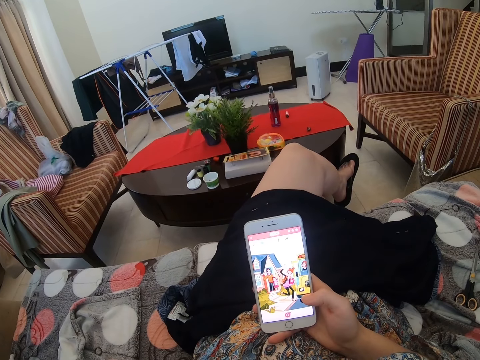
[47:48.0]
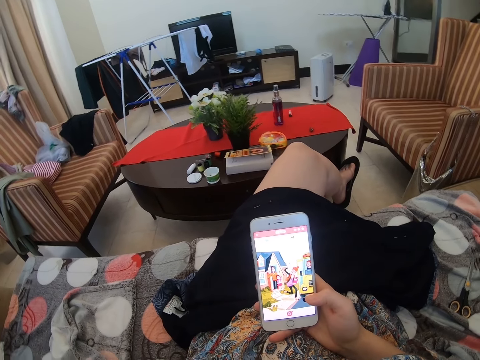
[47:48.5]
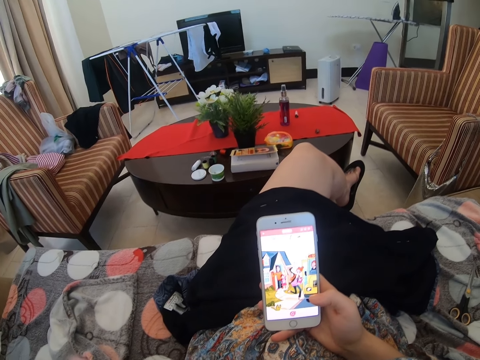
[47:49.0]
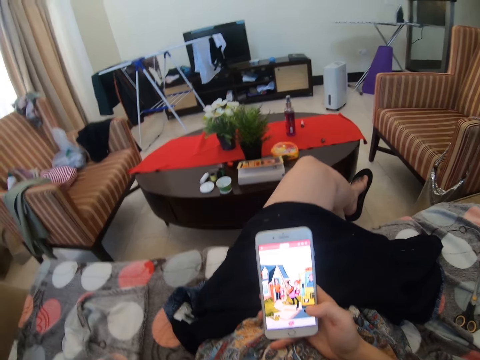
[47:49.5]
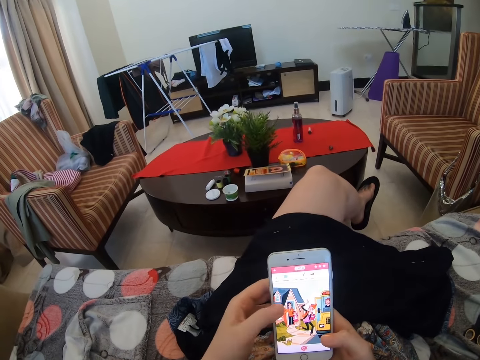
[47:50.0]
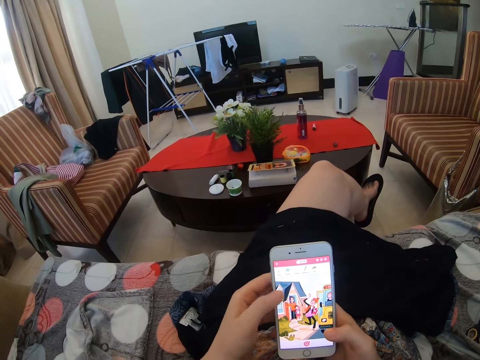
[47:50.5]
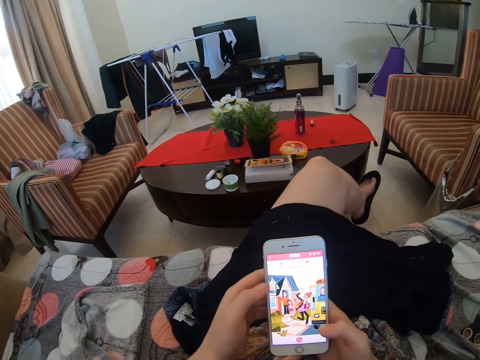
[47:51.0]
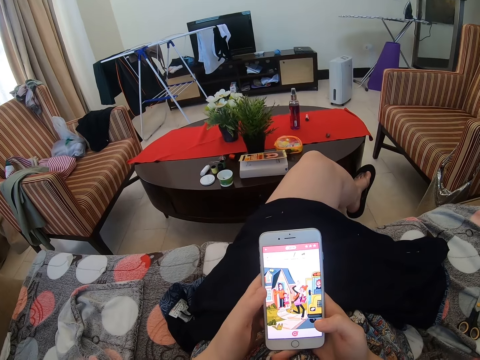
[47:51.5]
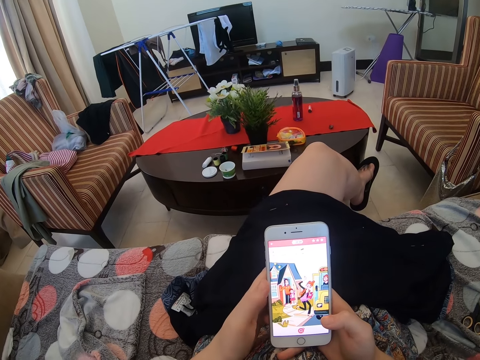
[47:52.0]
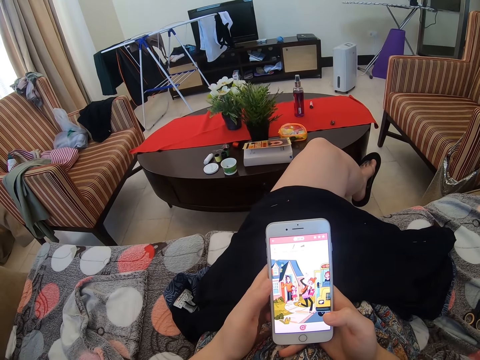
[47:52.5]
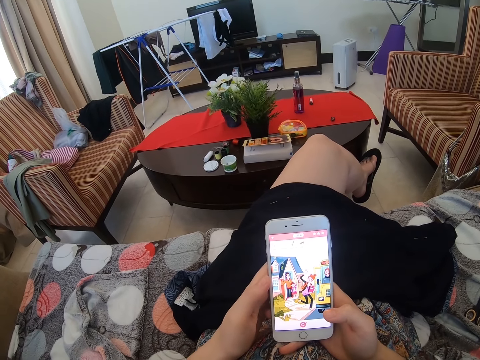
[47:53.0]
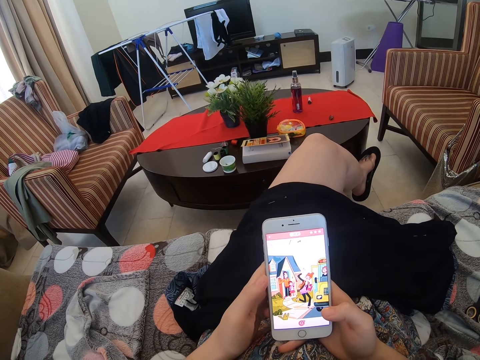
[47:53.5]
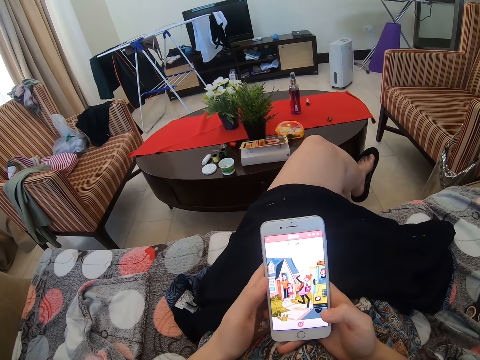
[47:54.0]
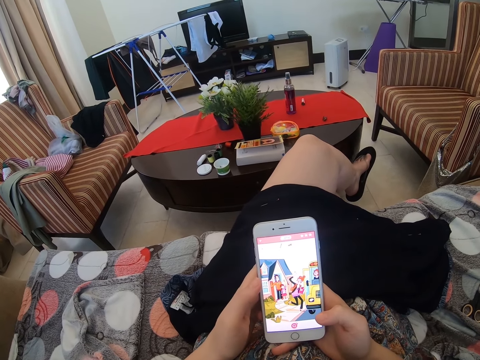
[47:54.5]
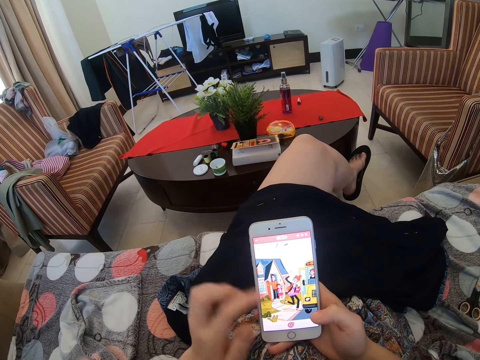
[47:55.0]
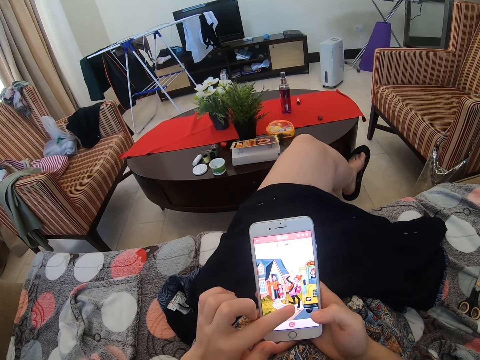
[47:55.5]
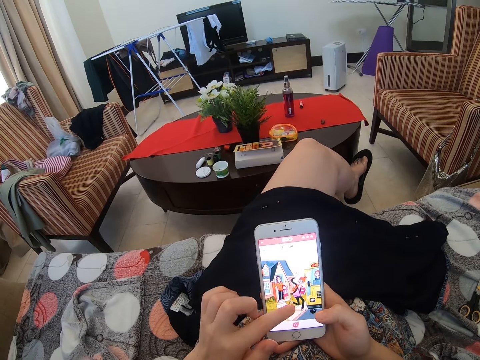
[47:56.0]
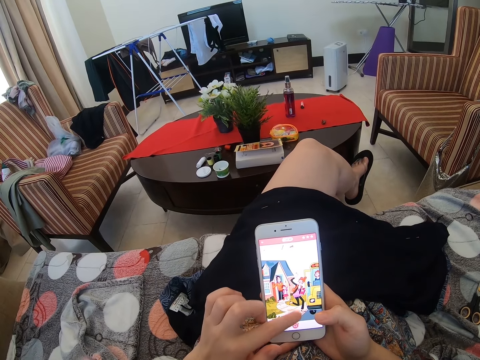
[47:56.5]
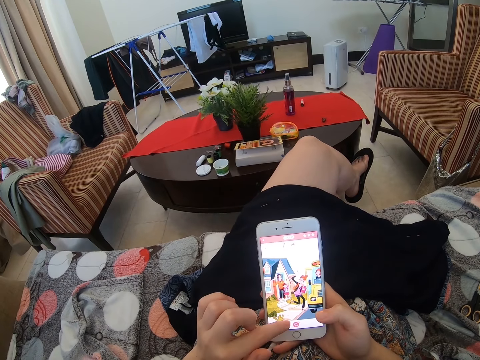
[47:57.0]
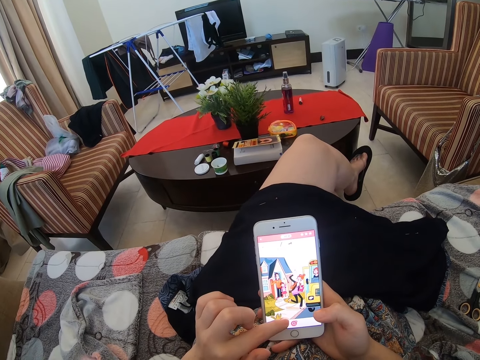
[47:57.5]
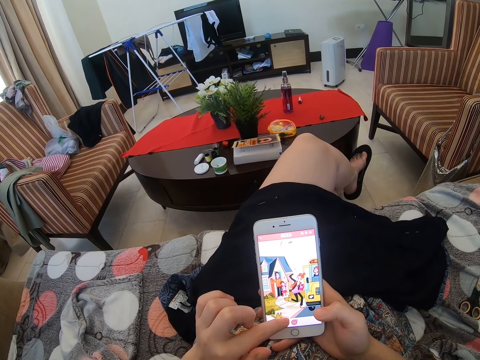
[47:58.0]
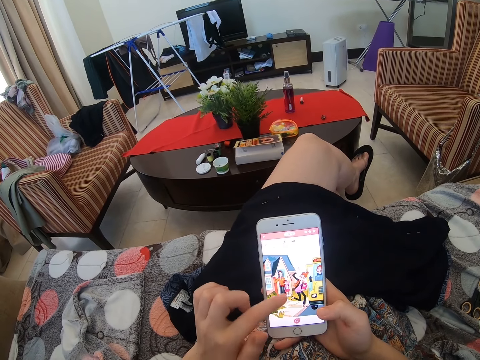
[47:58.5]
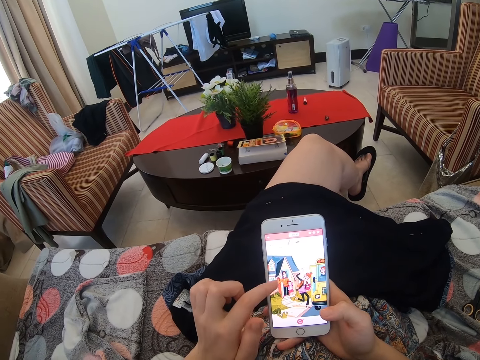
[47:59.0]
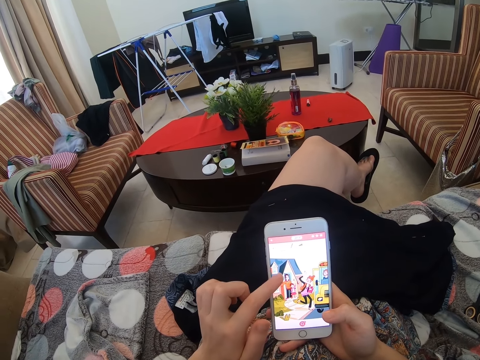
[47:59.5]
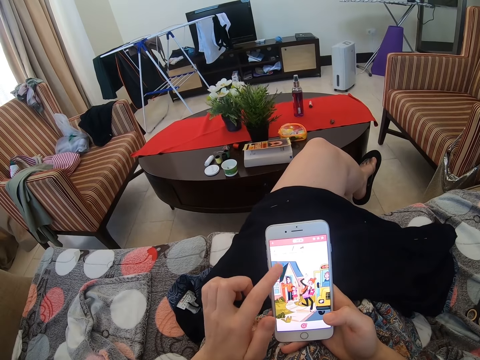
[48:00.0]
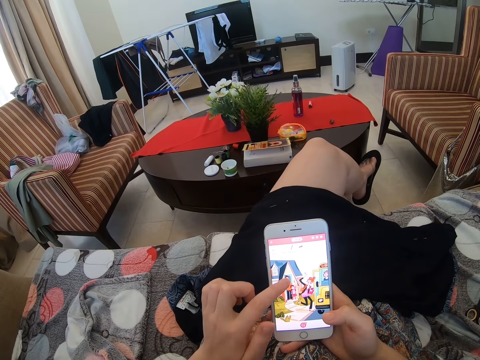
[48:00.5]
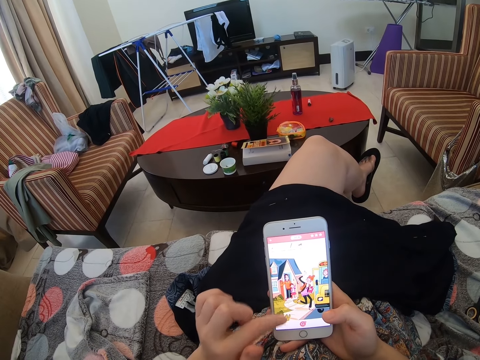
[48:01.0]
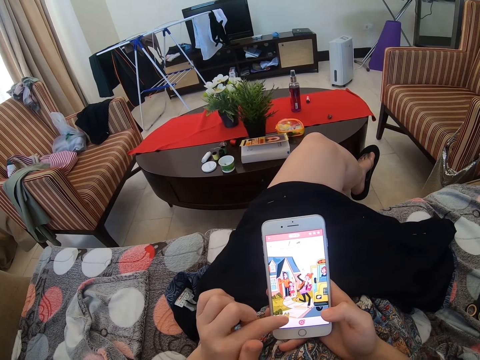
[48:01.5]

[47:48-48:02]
The camera wearer scrolls the phone. They play a game.

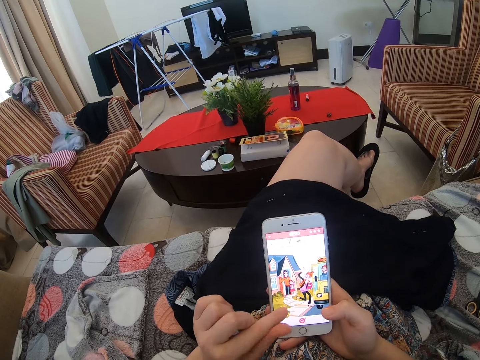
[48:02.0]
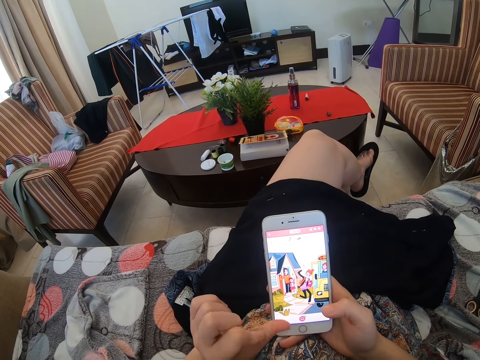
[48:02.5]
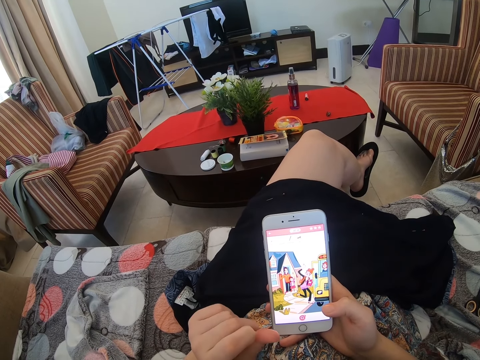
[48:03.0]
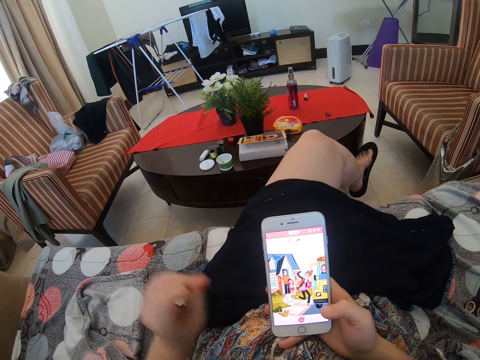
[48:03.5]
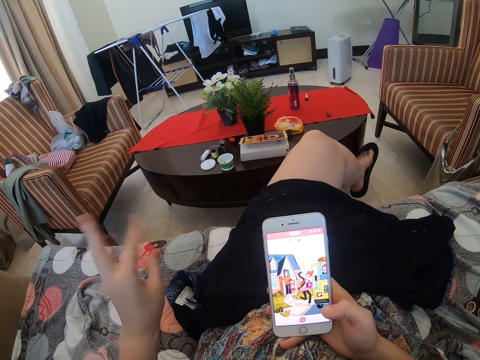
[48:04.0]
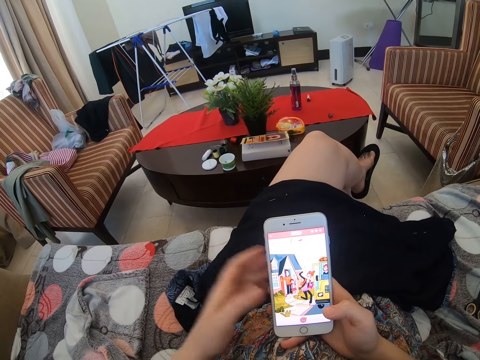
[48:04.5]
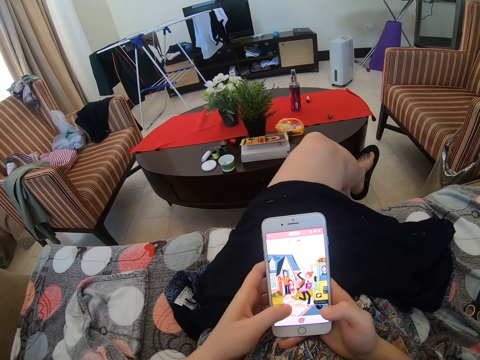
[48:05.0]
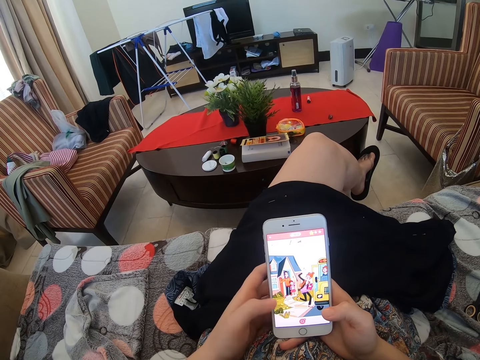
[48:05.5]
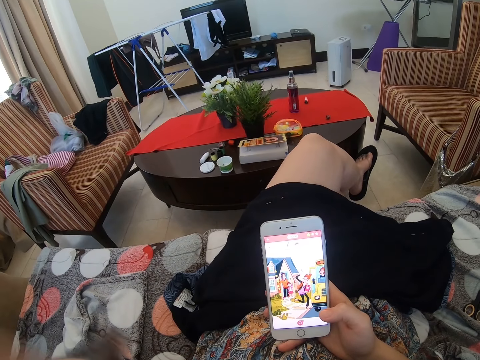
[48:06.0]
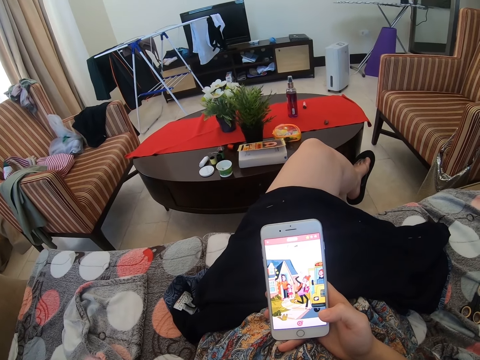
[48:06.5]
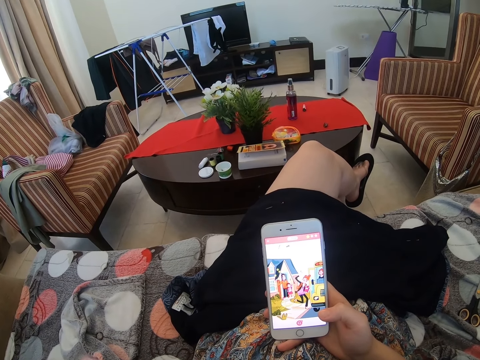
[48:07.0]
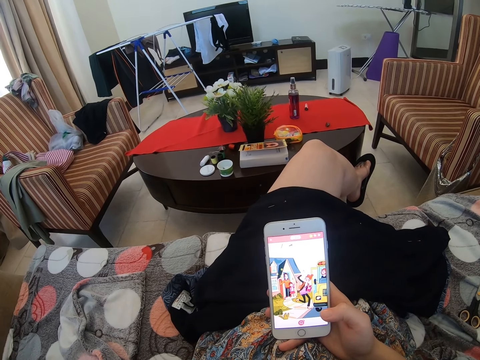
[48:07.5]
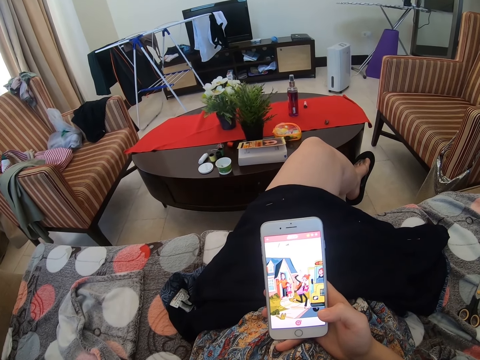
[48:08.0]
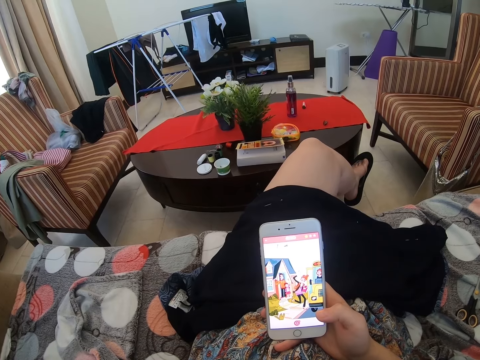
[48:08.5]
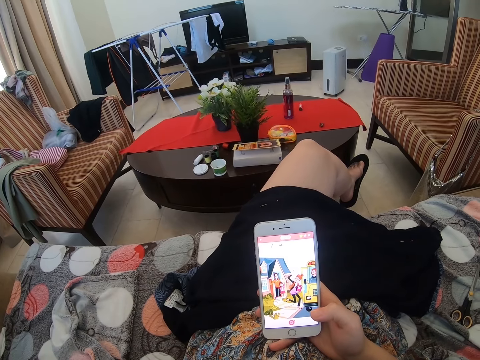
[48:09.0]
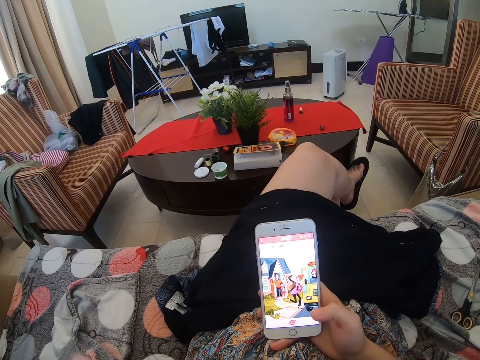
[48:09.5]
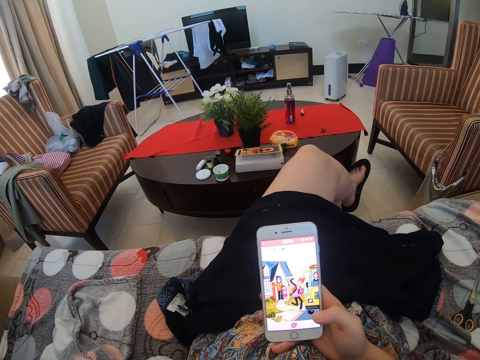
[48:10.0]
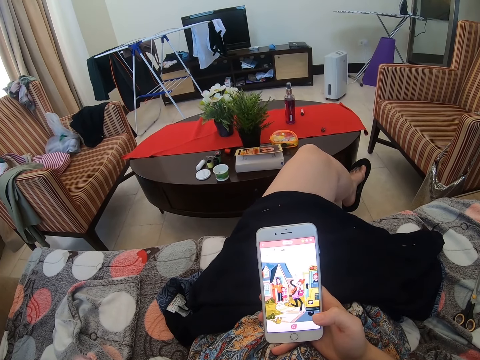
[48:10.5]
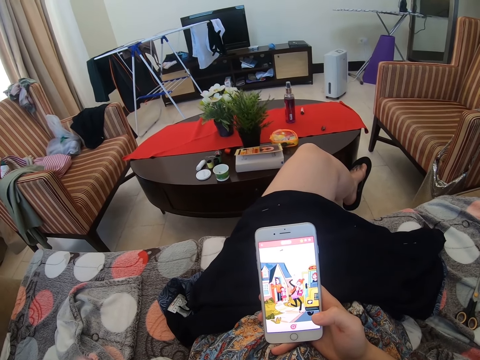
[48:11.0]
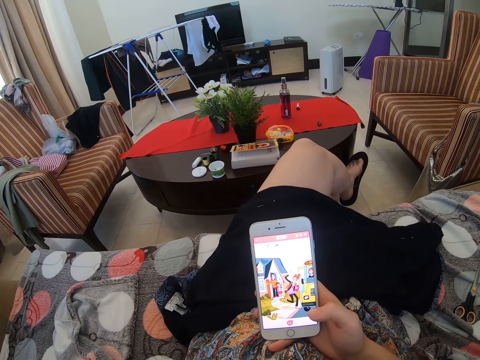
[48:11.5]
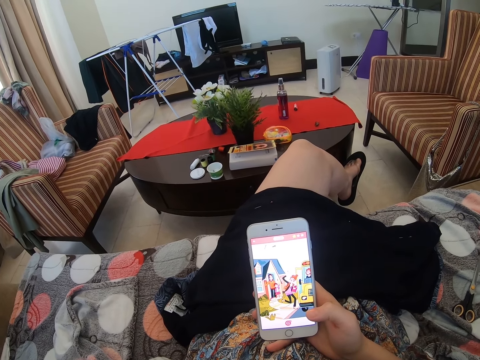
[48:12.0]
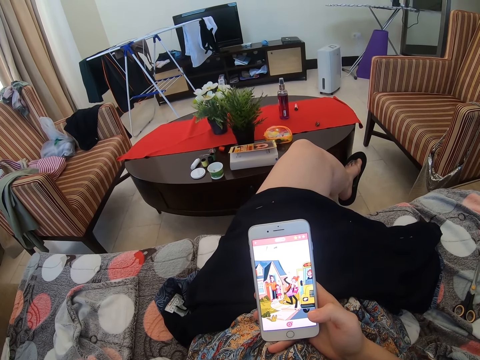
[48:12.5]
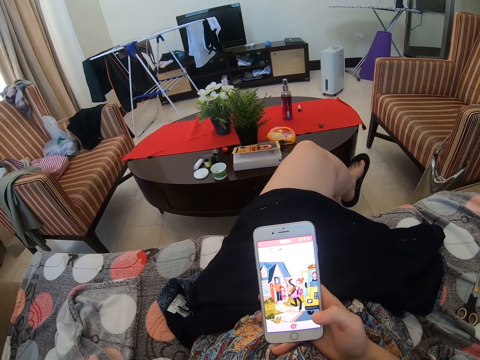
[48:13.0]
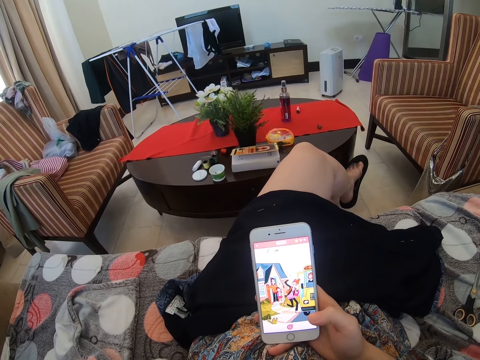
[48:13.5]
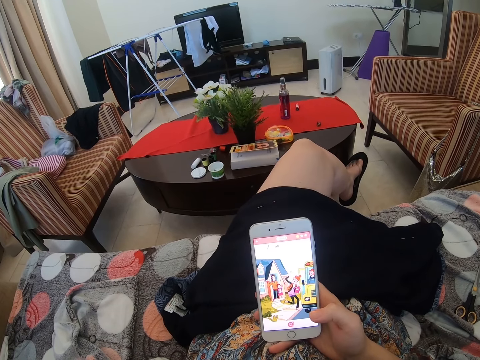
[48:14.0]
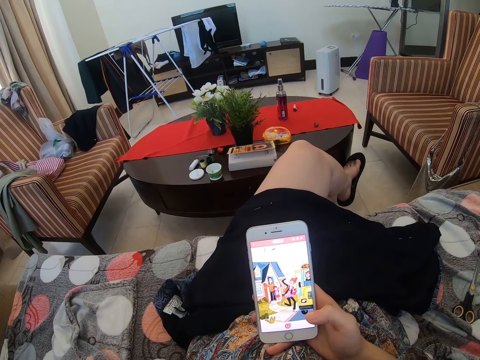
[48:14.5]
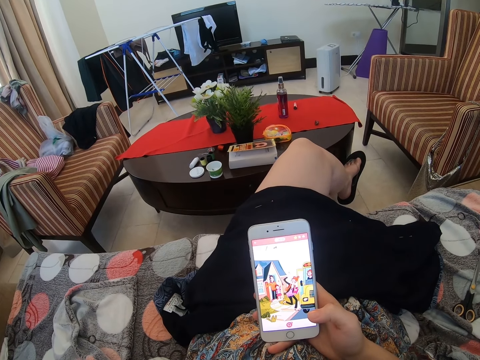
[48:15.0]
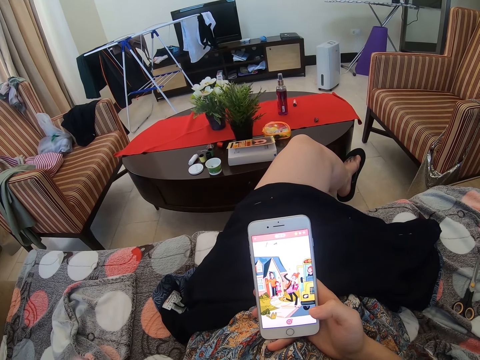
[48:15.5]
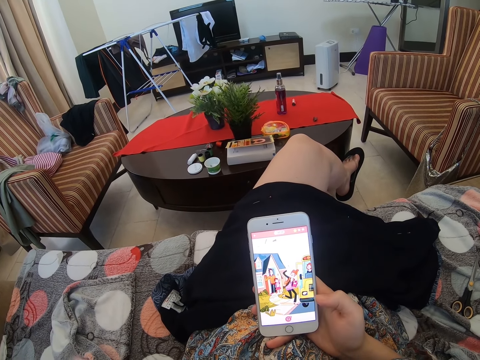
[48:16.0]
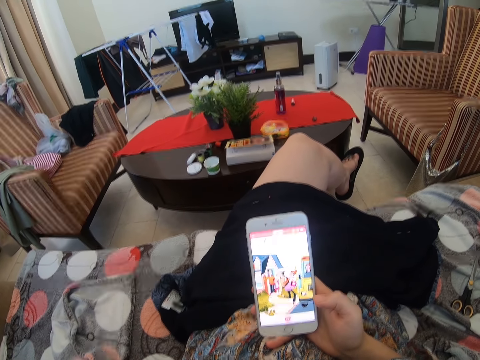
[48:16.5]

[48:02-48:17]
The camera wearer raises a hand. They scroll the phone. They fix the camera.
